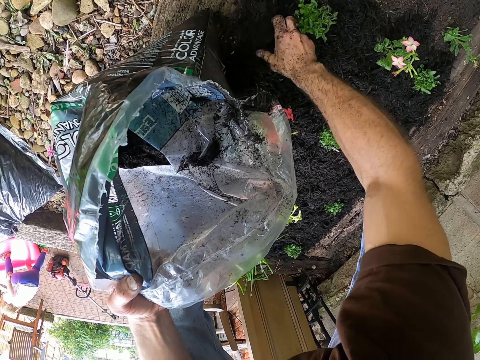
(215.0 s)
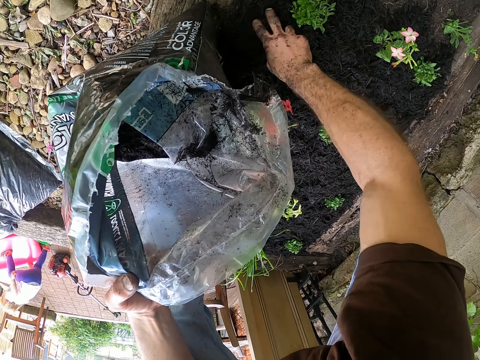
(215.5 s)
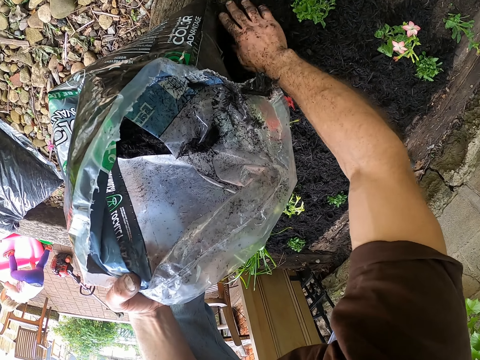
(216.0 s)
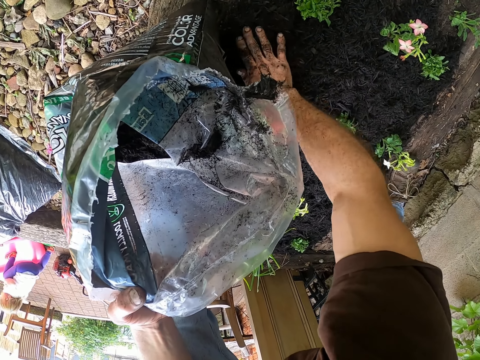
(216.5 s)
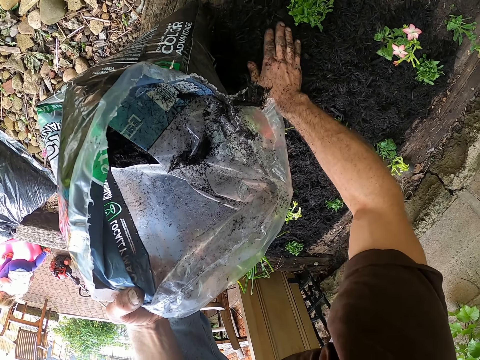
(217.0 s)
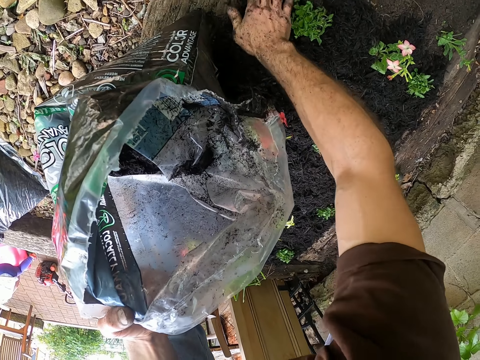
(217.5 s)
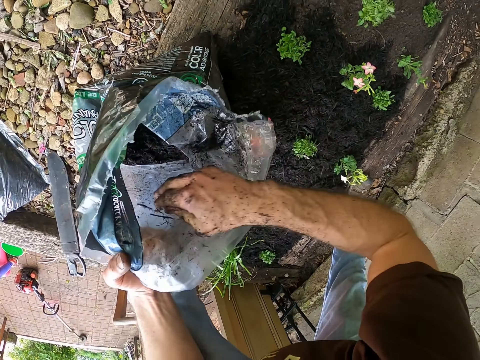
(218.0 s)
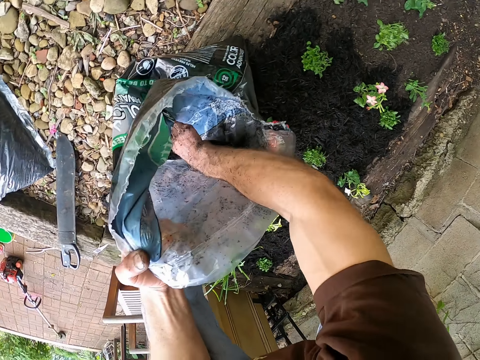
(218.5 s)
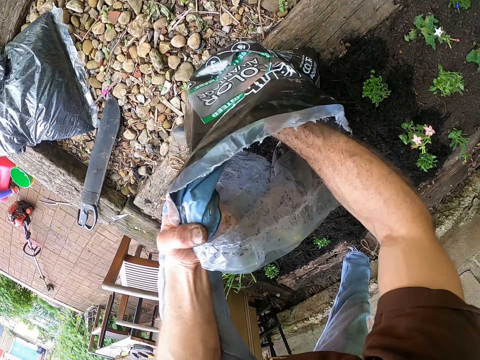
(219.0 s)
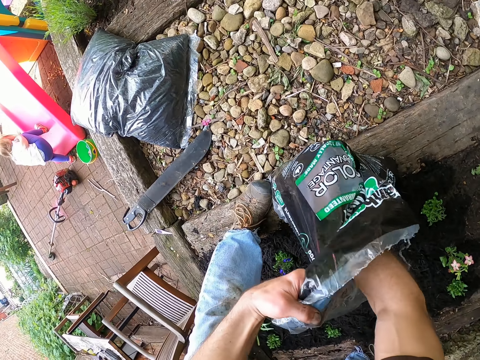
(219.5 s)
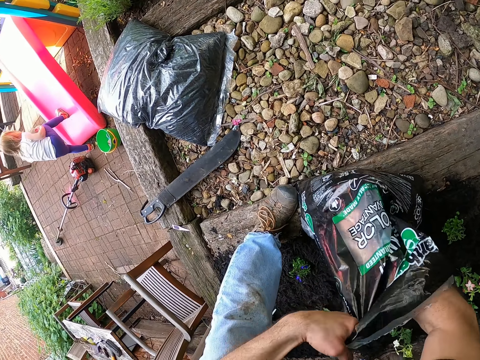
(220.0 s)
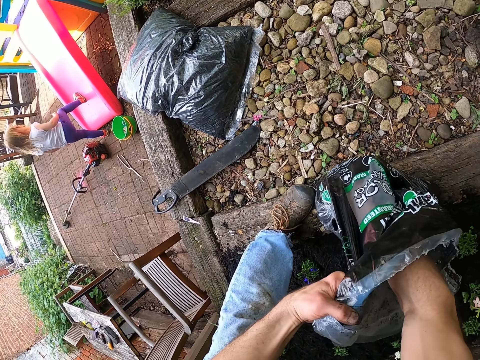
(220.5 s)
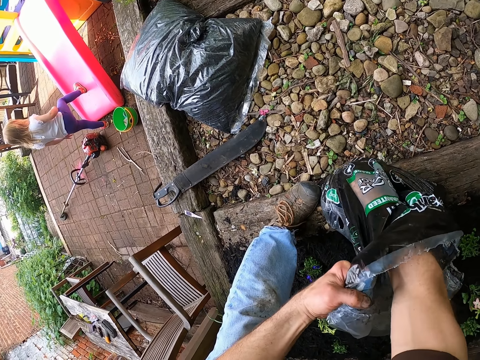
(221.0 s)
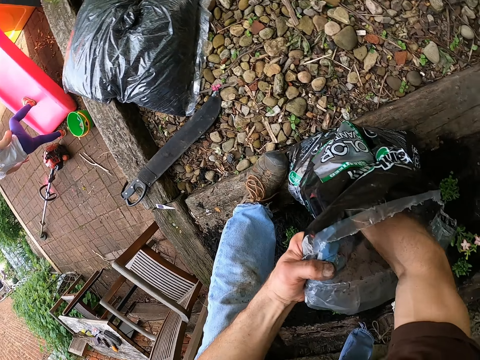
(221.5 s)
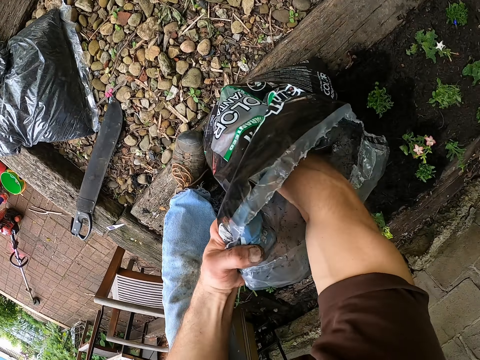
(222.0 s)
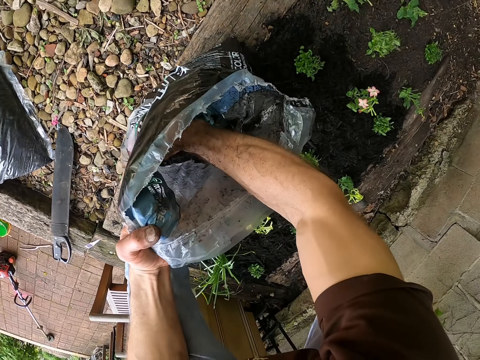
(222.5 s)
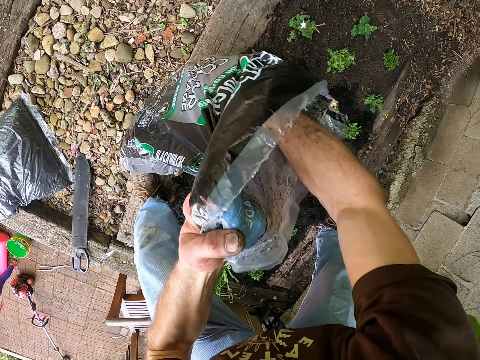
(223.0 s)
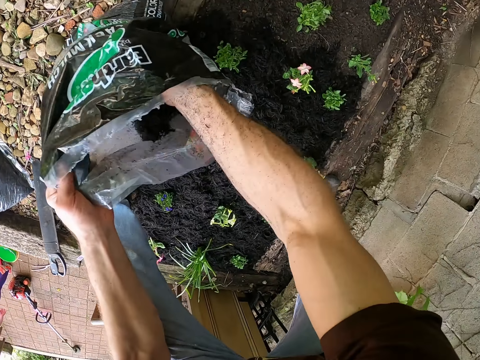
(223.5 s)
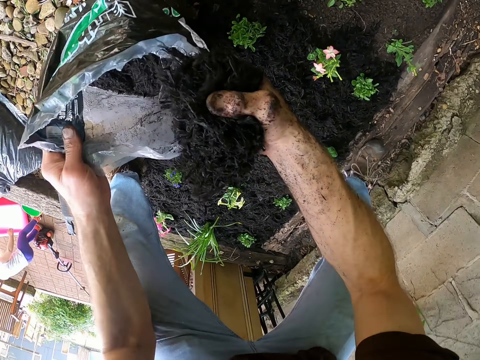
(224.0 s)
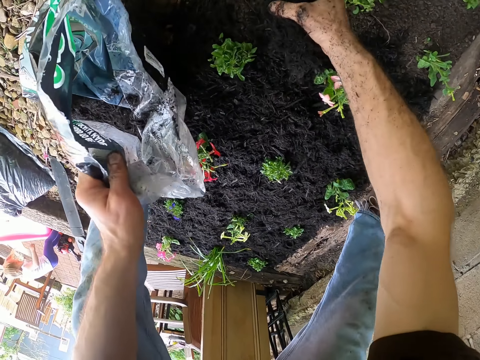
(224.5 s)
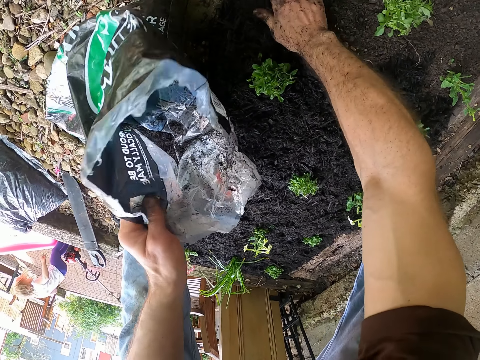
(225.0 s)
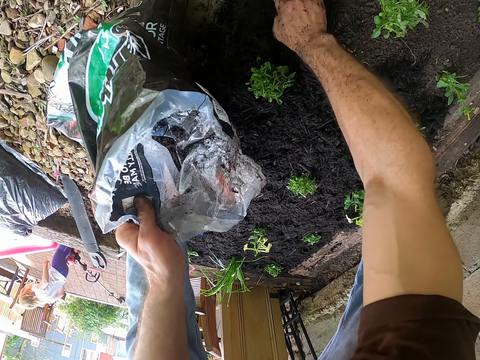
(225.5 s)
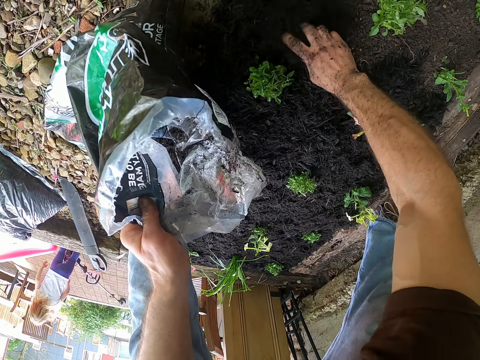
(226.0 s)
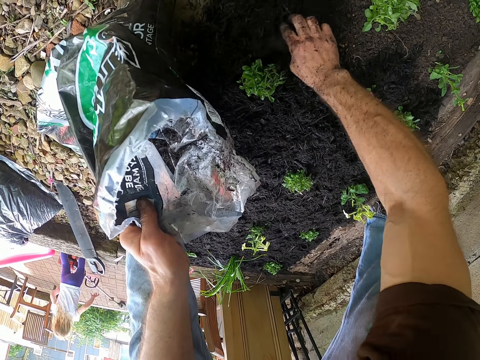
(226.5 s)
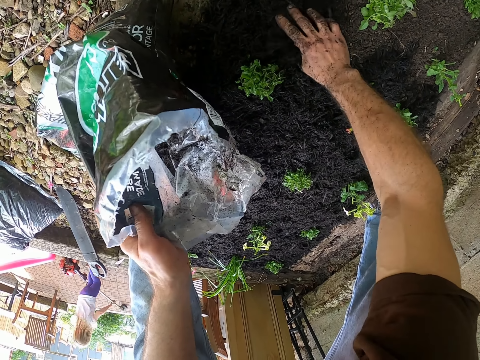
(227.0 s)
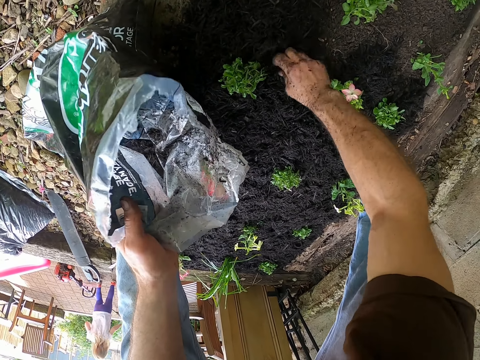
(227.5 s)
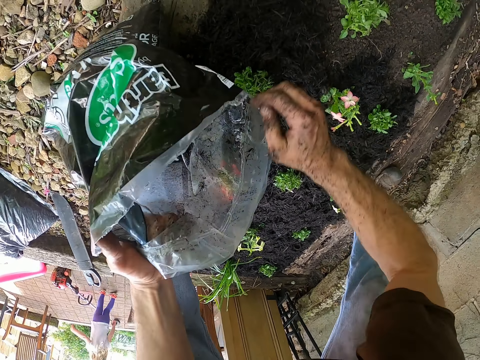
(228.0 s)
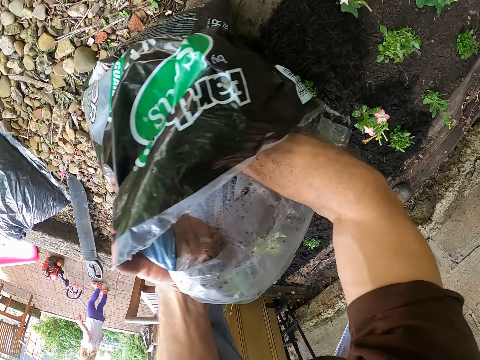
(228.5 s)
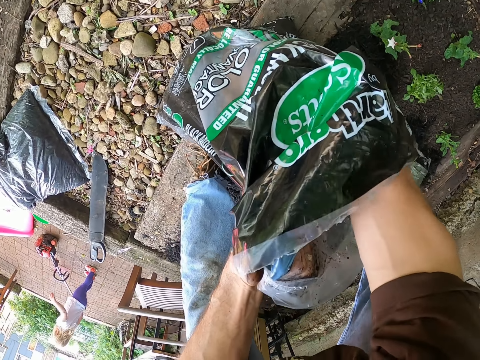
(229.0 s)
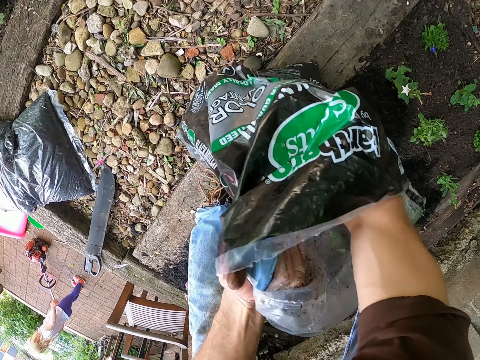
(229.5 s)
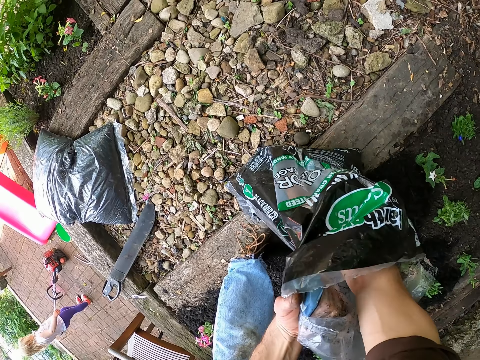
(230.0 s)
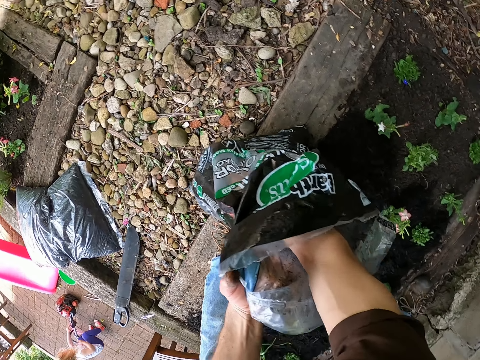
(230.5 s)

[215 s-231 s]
The camera wearer mulches the plants on the soil bed with his right hand. He packs black mulch from the bag with his right hand. He mulches the plants on the soil bed with his right hand. He packs the black mulch from the bag with his right hand.

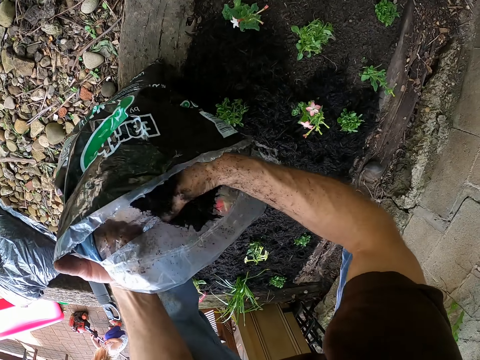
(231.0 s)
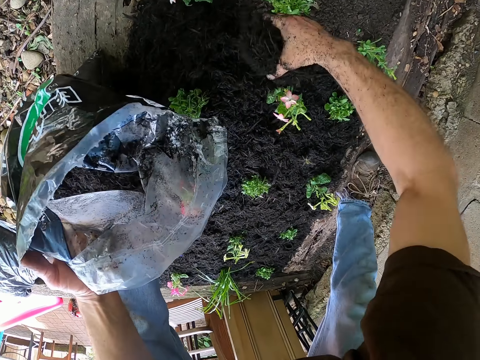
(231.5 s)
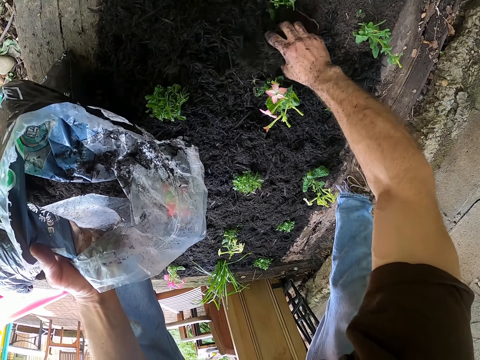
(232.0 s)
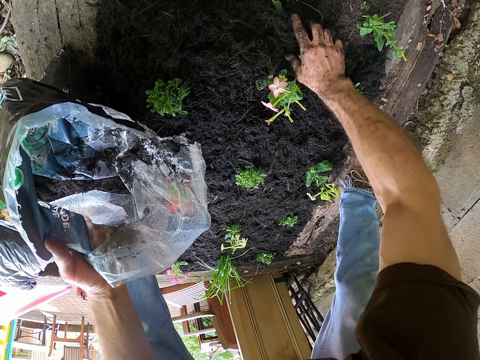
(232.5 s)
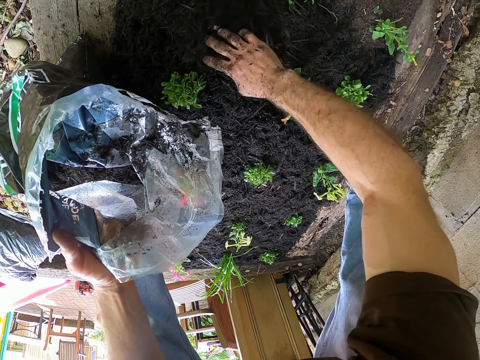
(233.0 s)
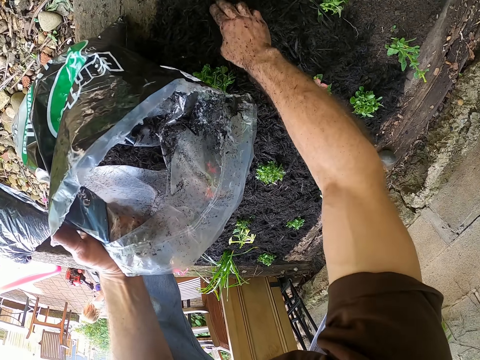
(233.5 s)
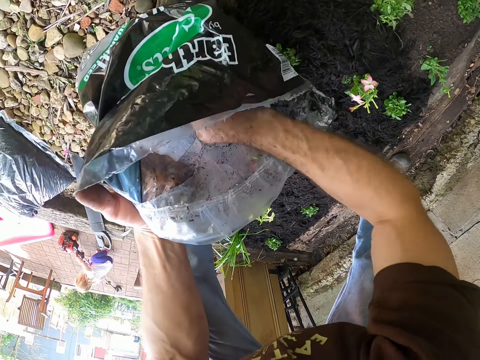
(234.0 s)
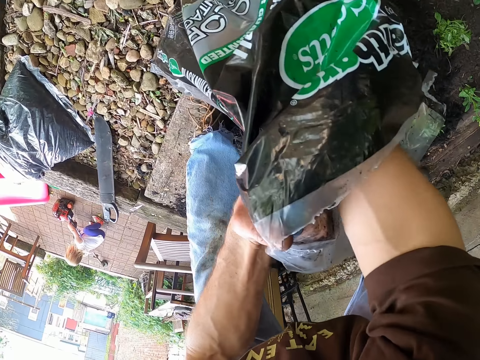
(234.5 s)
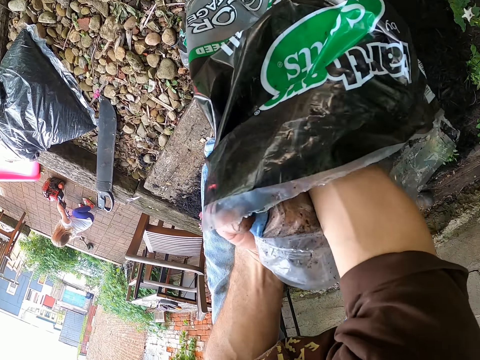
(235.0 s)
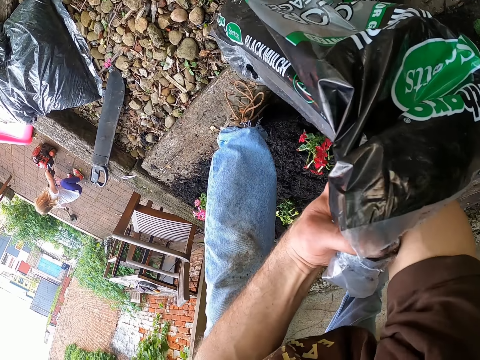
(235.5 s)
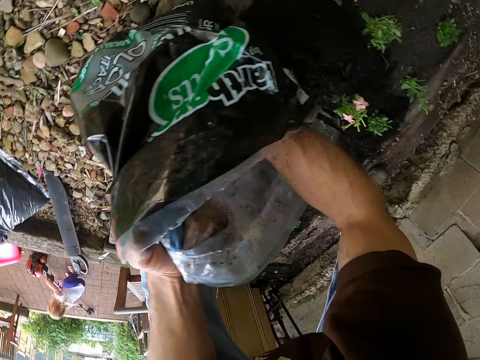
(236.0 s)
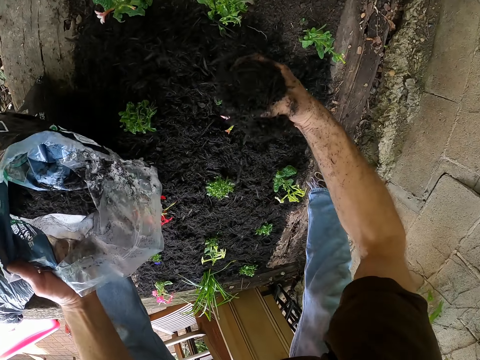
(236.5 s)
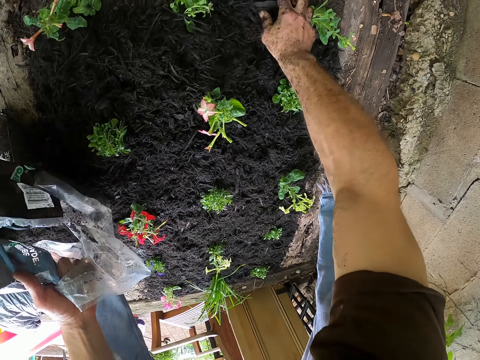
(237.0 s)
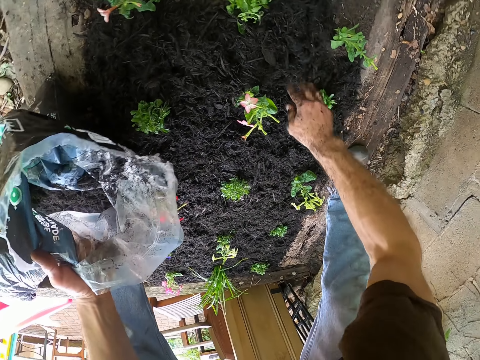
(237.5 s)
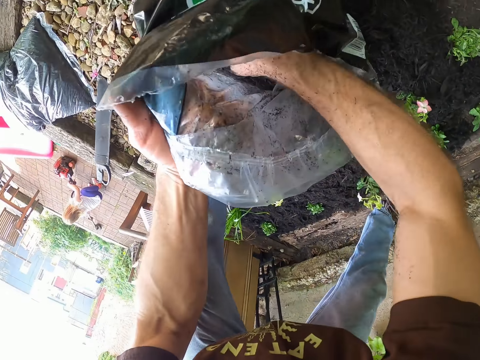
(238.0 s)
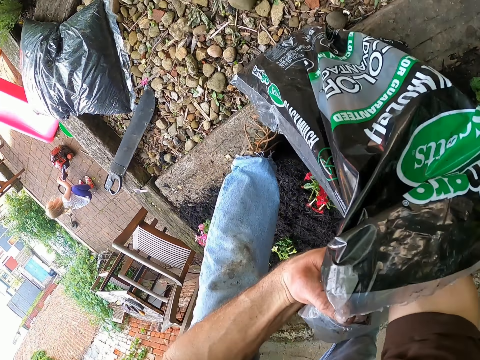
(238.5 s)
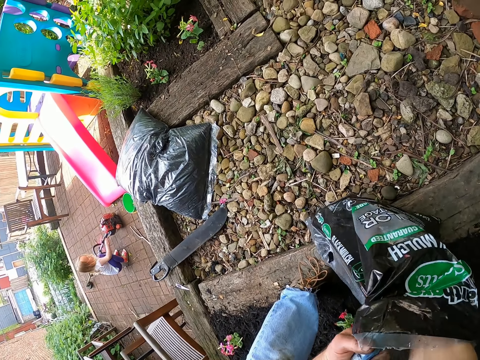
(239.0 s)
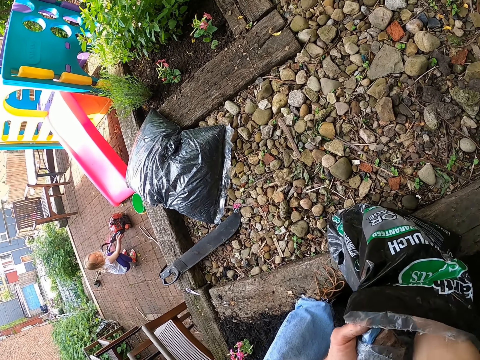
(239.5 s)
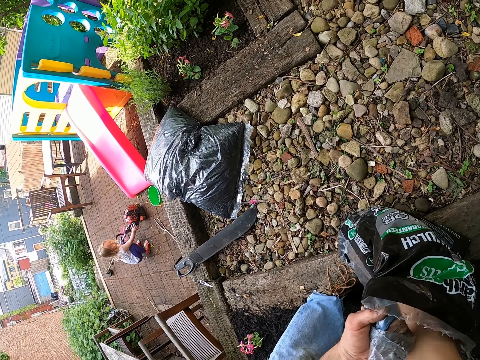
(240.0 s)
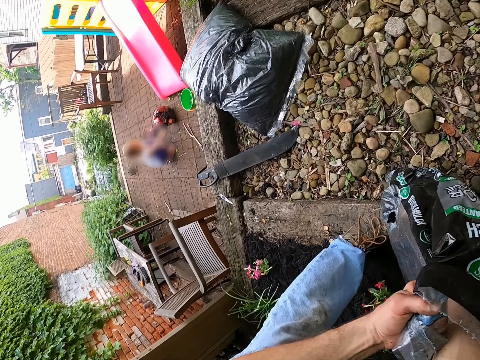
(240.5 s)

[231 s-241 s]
The camera wearer mulches the plants on the soil bed with his right hand. A person plays with toys. The camera wearer packs black mulch from the bag with his right hand. He mulches the plants on the soil bed with his right hand. He packs the black mulch from the bag with his right hand.
